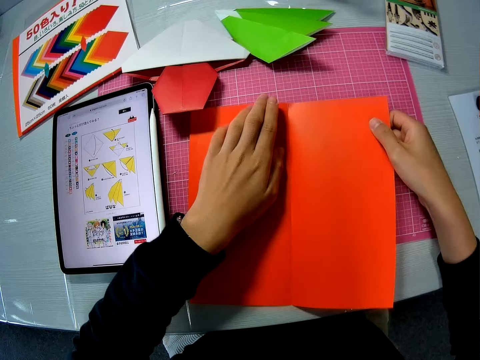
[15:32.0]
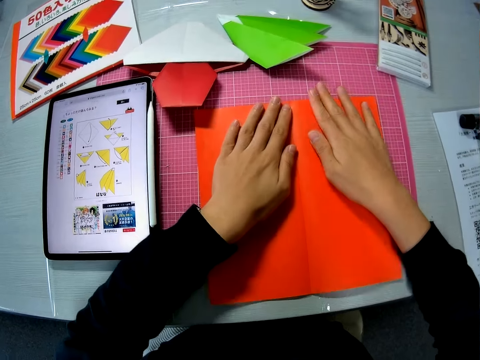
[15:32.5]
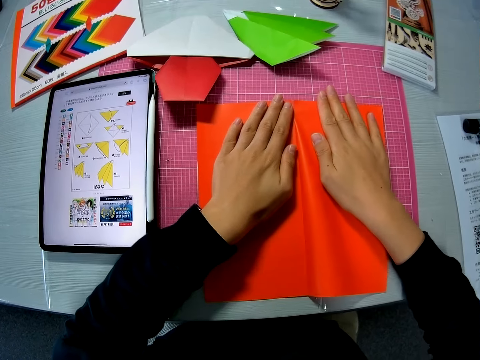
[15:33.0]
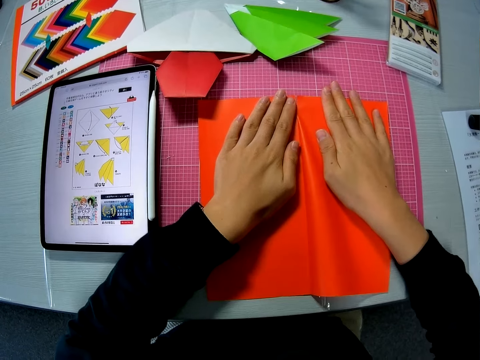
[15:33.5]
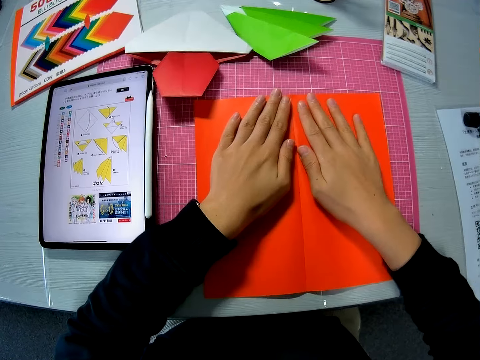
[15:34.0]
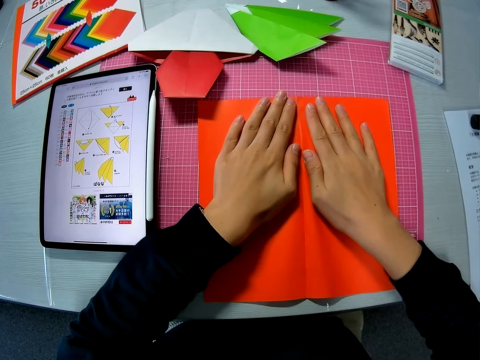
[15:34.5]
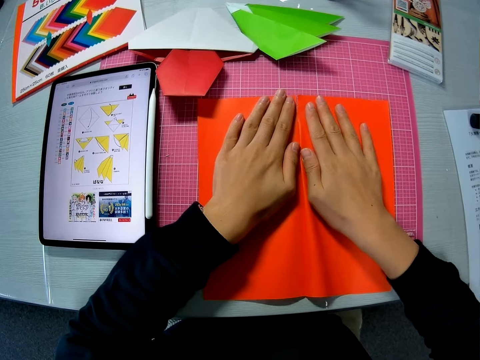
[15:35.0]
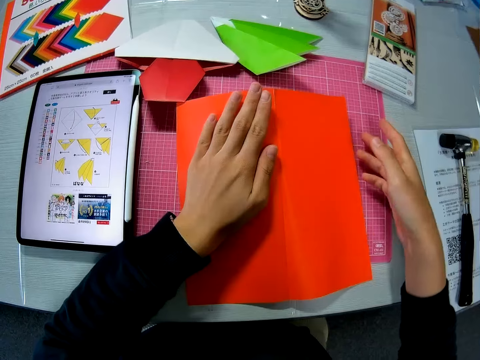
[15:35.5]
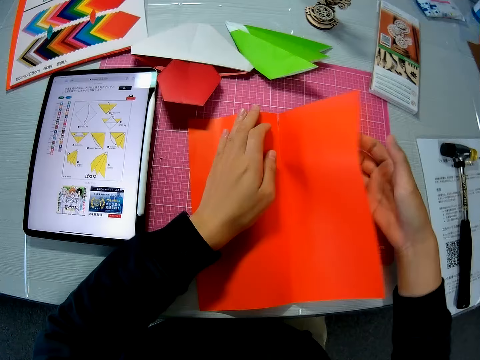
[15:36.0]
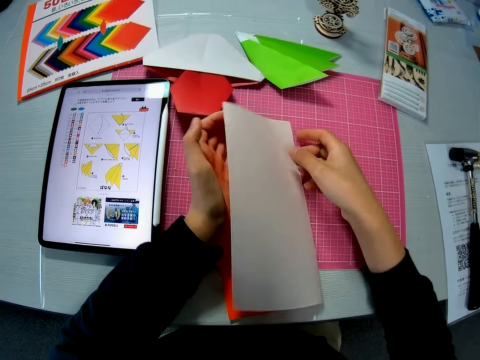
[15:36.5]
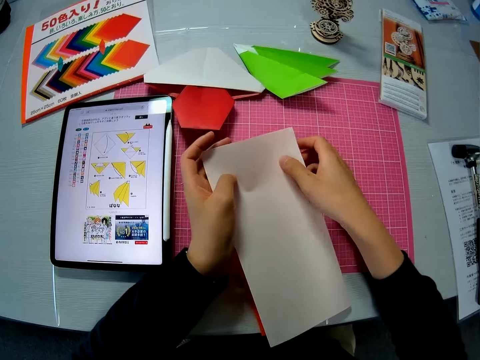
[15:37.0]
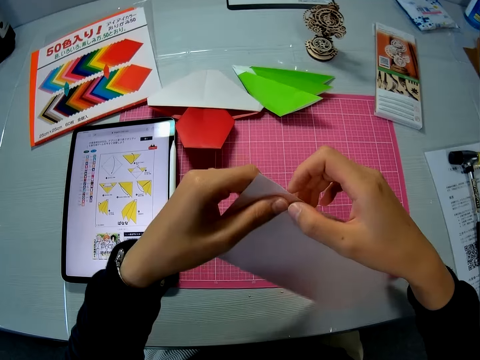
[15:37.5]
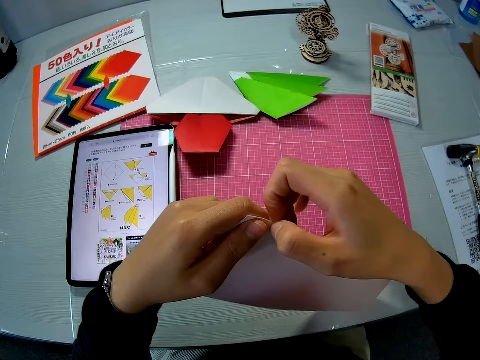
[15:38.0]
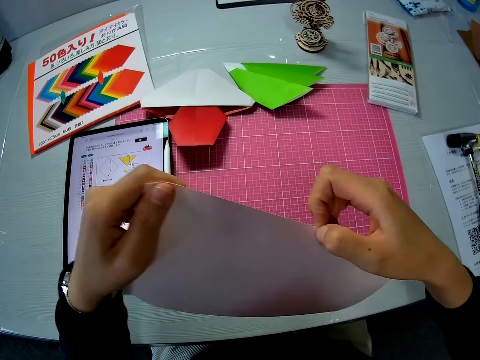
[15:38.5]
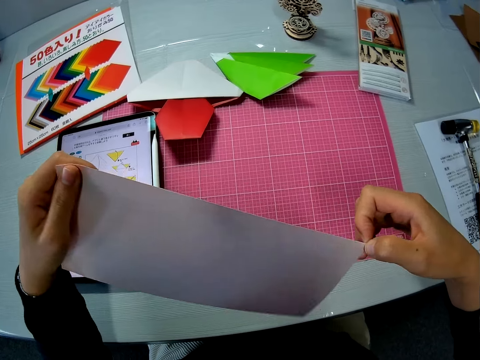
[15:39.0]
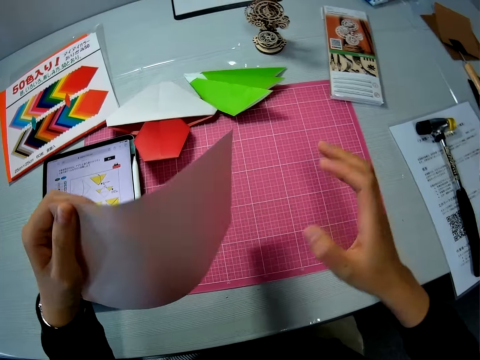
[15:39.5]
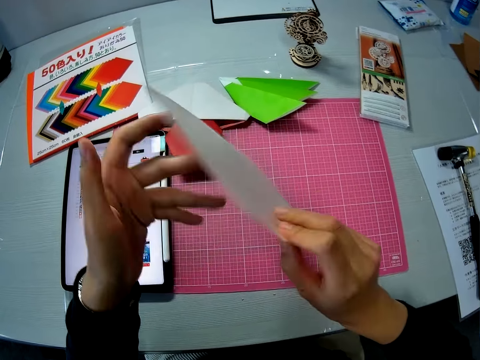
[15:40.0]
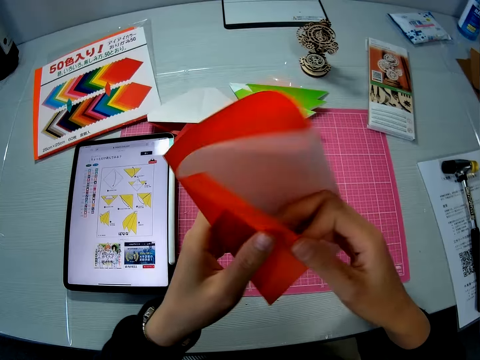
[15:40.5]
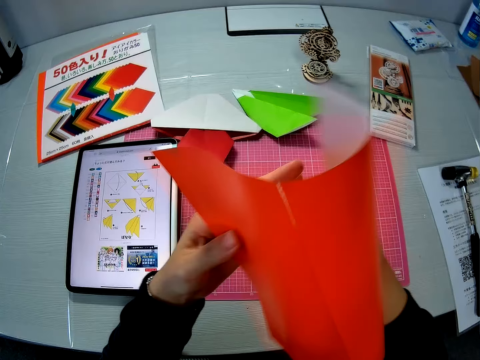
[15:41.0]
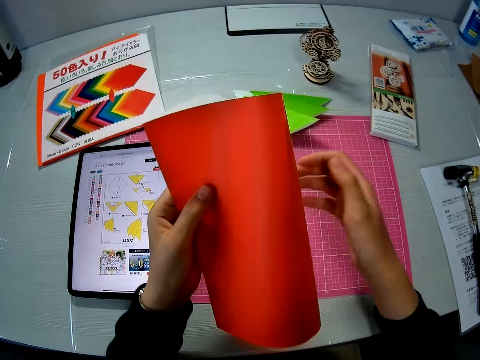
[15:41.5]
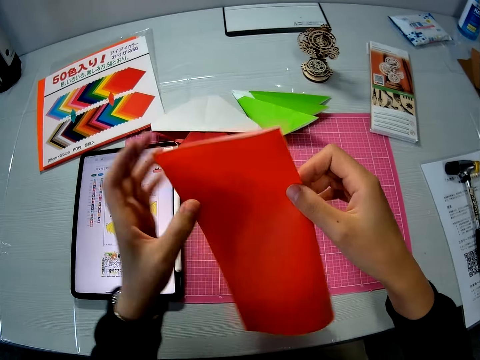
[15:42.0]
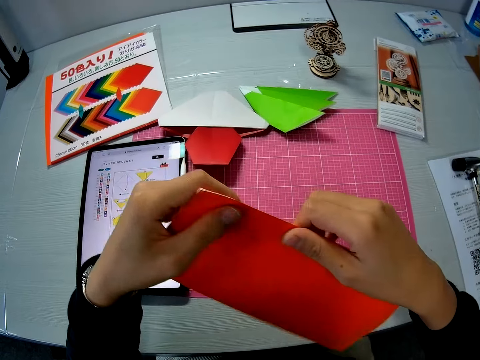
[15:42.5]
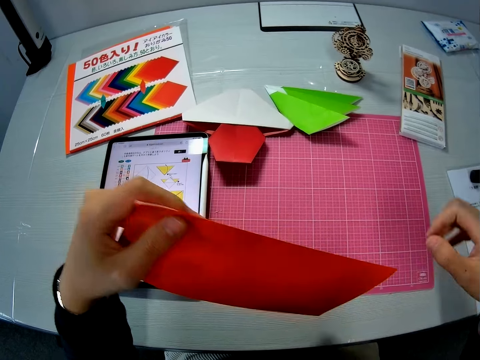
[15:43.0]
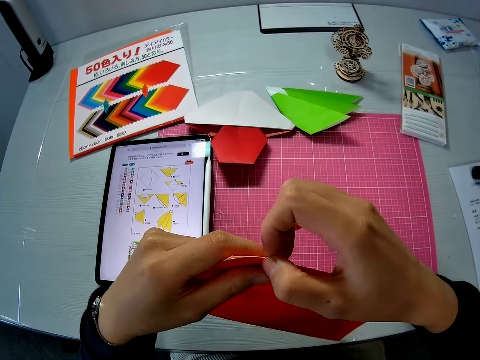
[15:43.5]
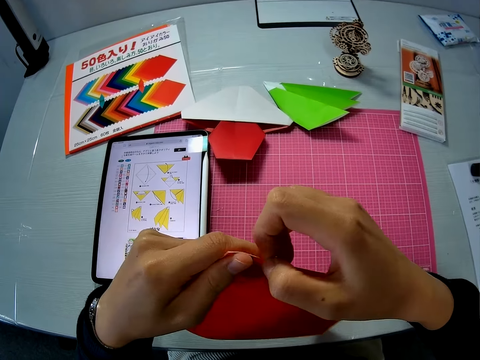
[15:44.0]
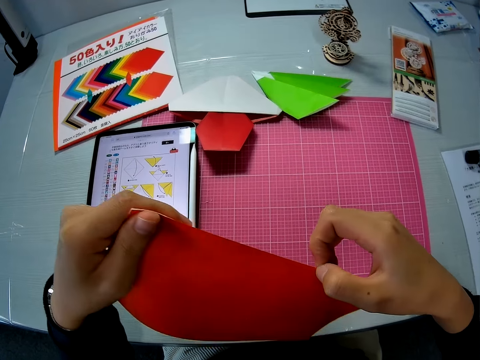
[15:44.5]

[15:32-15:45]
The camera wearer tears the orange paper on the table. She lifts the paper. She flips the paper. She lifts the paper. She folds the paper. She adjusts the orange paper in her hands. She turns the paper. She folds the paper. She folds it again.

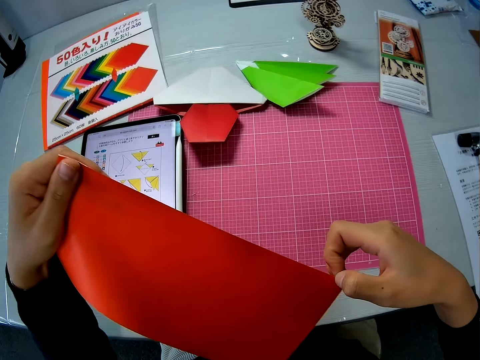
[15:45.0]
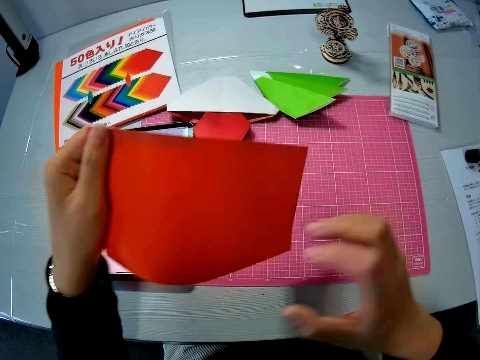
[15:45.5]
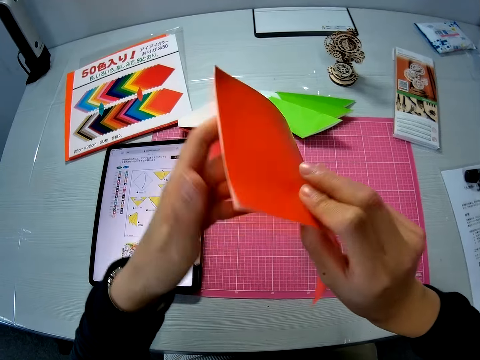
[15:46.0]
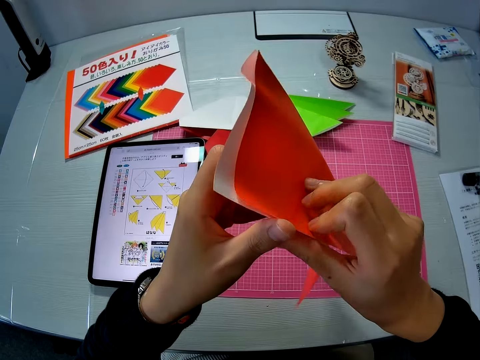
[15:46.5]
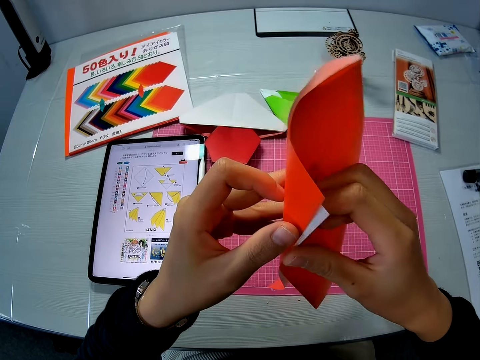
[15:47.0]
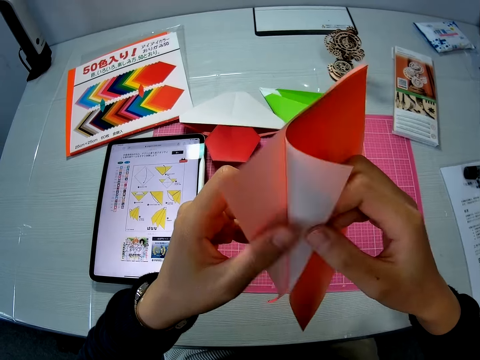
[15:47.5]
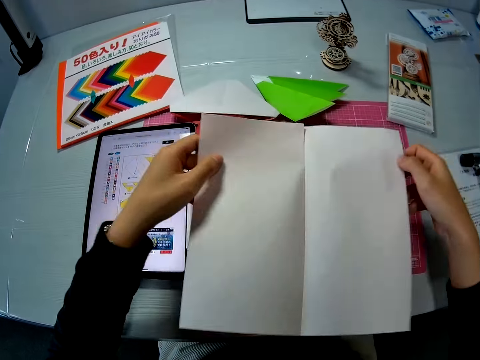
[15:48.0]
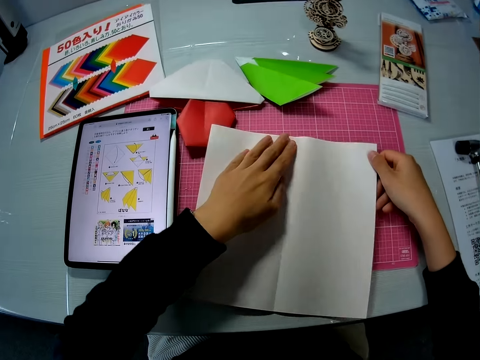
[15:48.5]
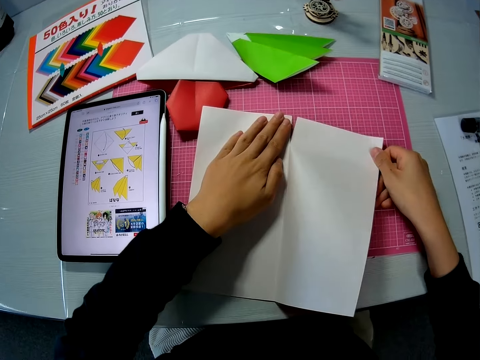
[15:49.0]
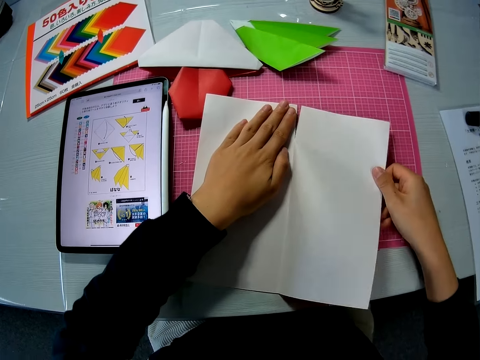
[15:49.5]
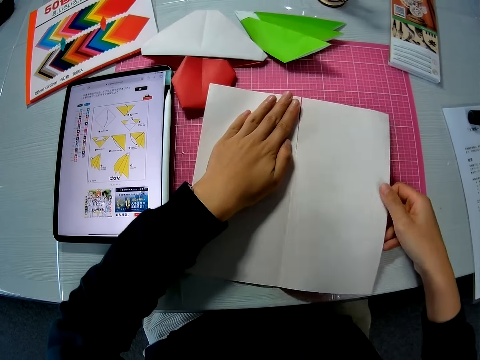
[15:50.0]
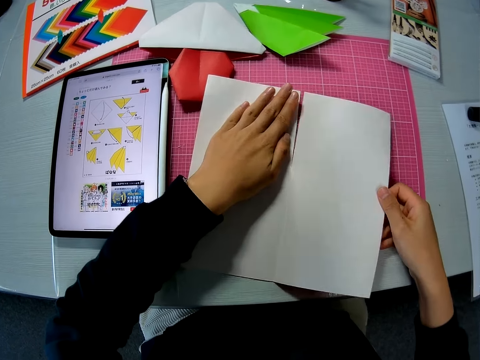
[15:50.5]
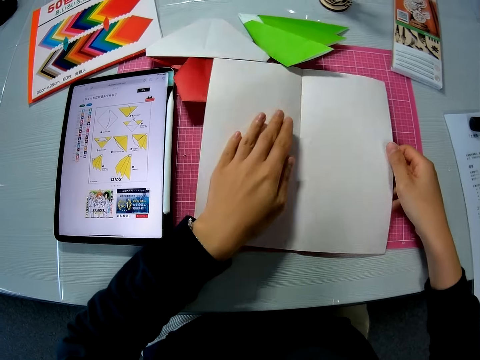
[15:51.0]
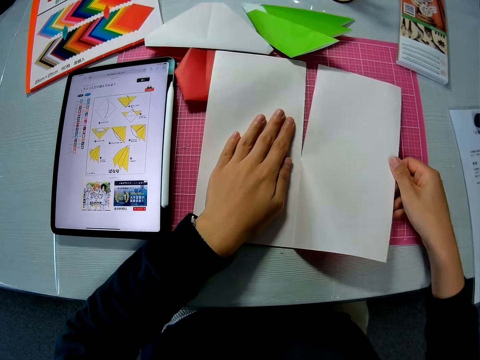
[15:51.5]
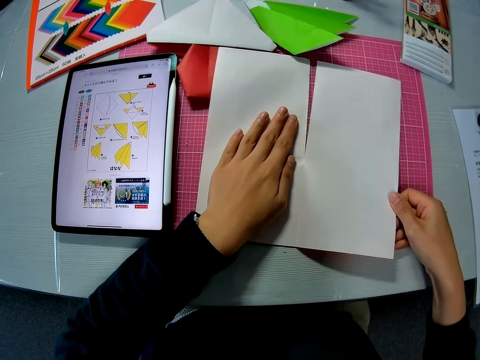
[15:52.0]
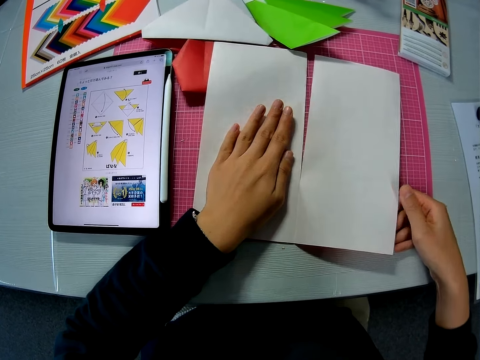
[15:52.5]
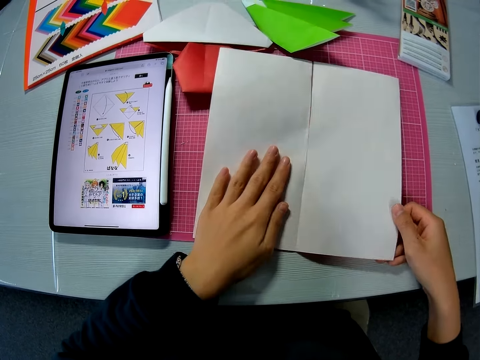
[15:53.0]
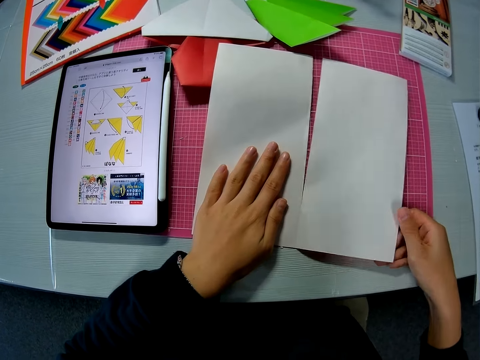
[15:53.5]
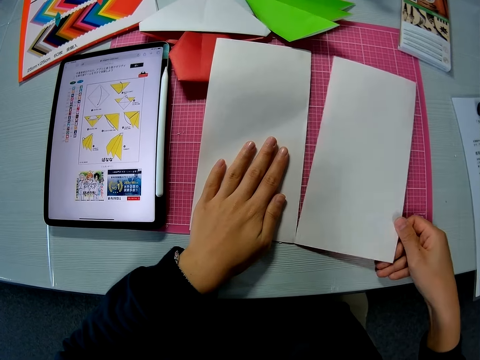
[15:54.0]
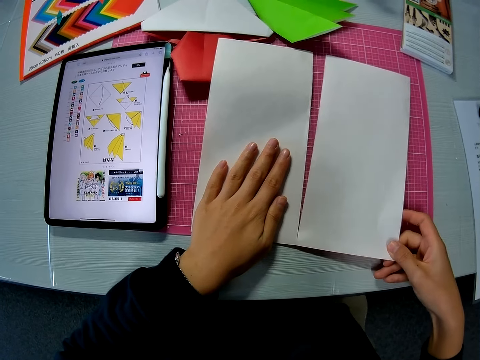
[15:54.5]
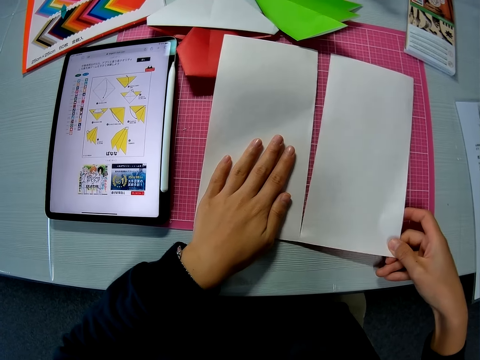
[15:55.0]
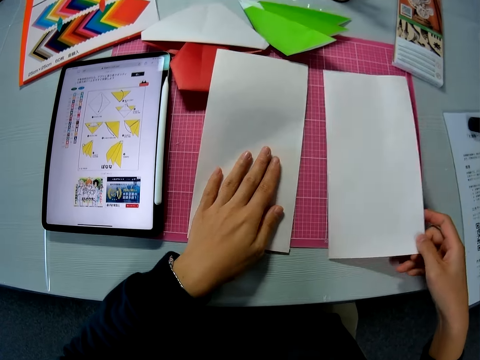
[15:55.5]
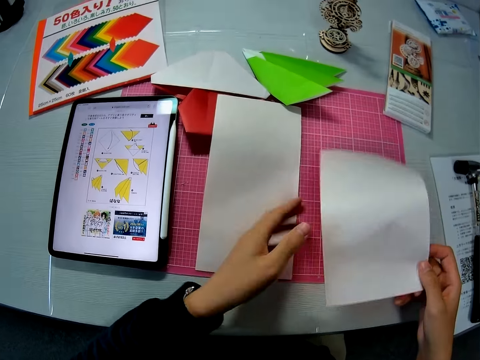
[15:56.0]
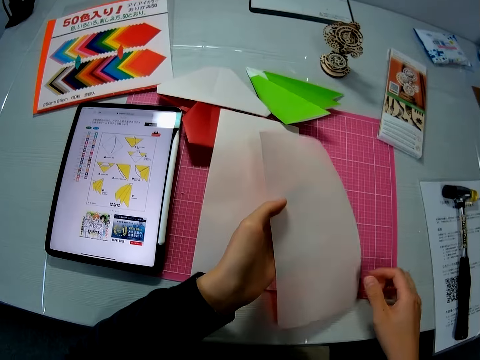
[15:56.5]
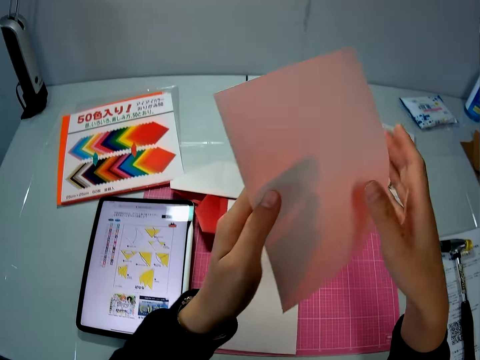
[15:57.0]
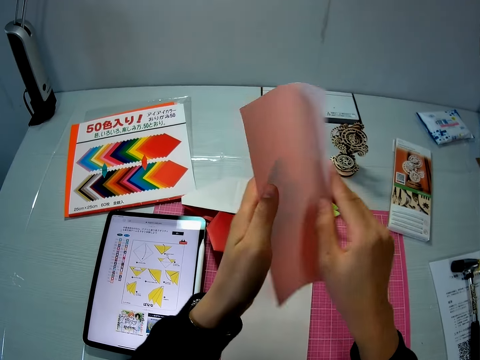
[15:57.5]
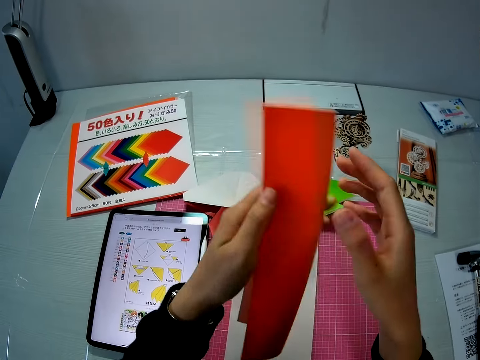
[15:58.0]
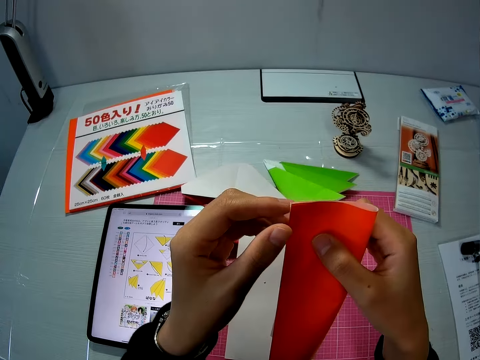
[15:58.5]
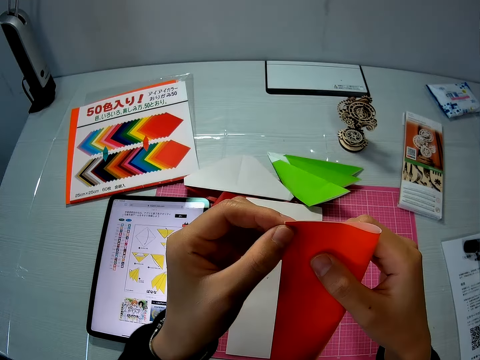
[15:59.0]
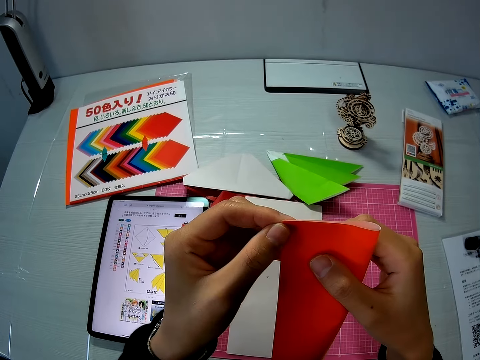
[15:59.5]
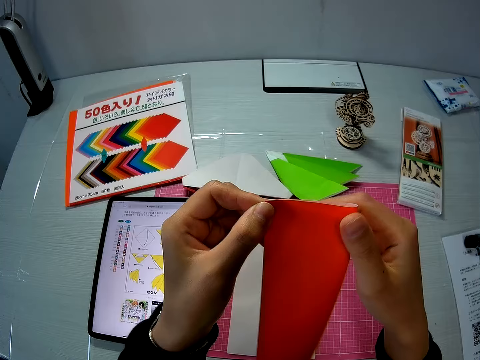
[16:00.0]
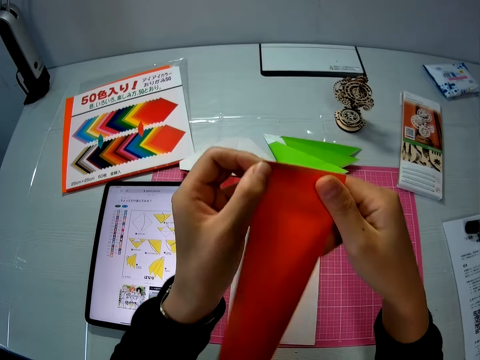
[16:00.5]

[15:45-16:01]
The camera wearer turns the paper. They open the paper. They place the orange paper on the table. They tear the orange paper into two parts on the table. They move the paper and cut the paper. They touch the paper. They pick up a part of the orange paper. They fold the part of the orange paper.
